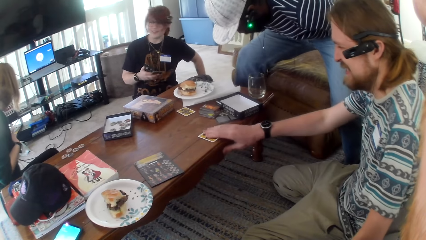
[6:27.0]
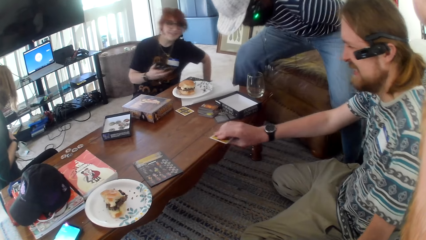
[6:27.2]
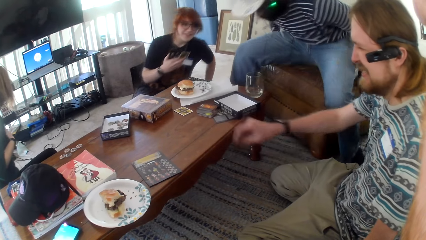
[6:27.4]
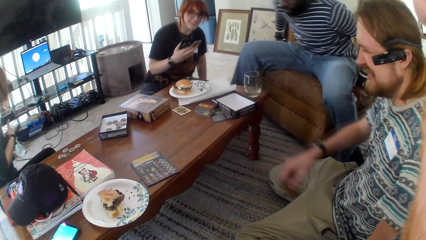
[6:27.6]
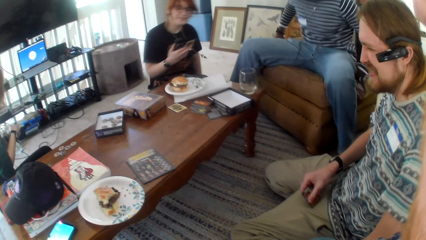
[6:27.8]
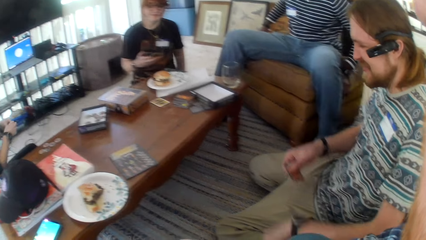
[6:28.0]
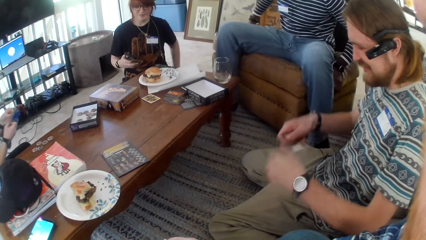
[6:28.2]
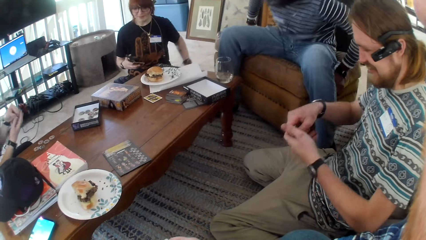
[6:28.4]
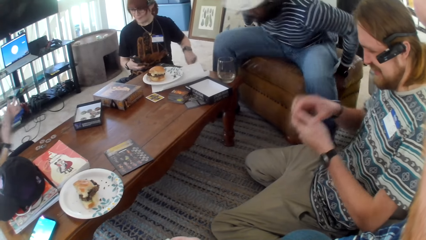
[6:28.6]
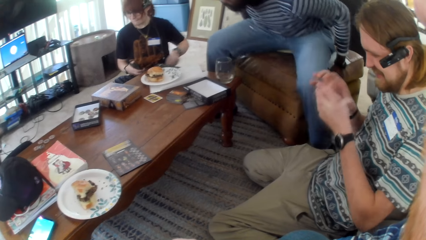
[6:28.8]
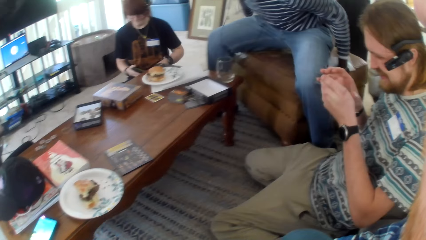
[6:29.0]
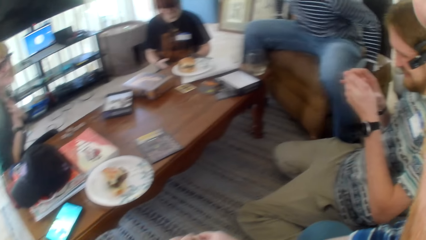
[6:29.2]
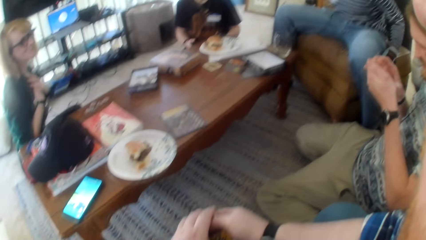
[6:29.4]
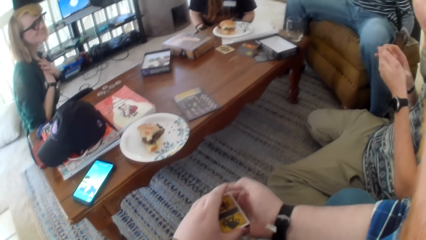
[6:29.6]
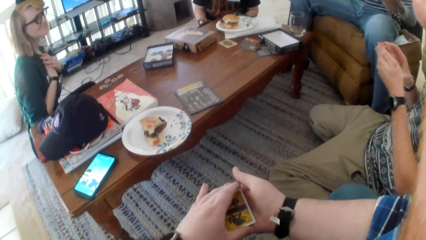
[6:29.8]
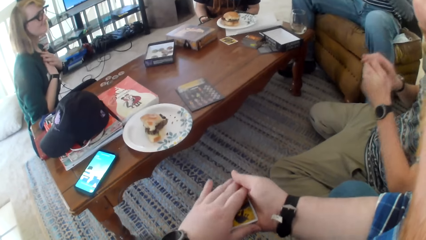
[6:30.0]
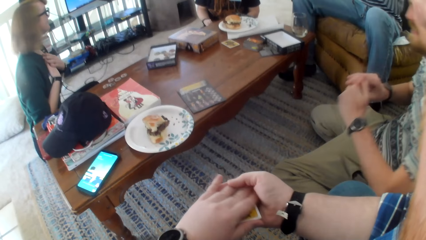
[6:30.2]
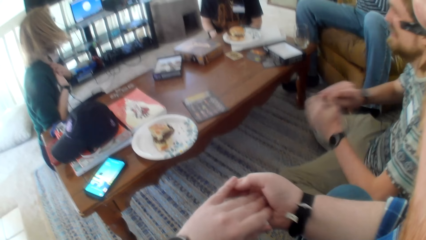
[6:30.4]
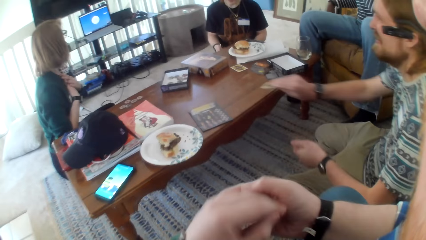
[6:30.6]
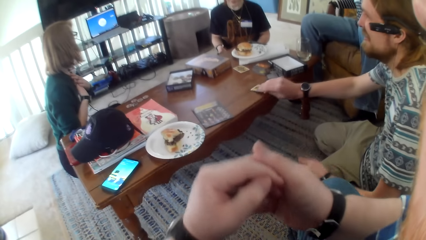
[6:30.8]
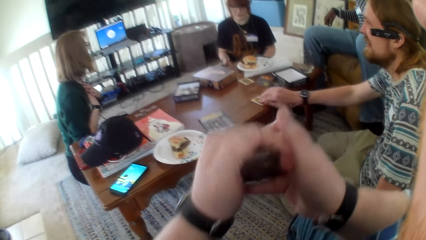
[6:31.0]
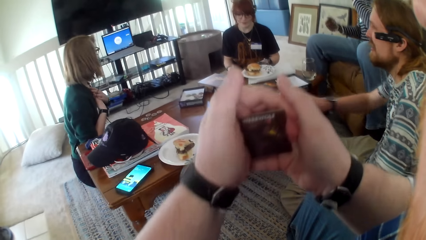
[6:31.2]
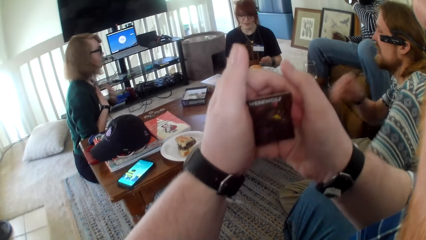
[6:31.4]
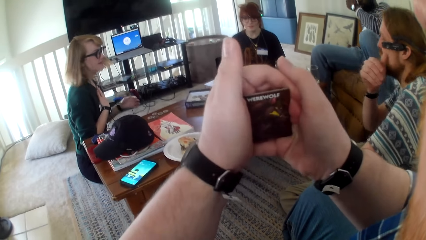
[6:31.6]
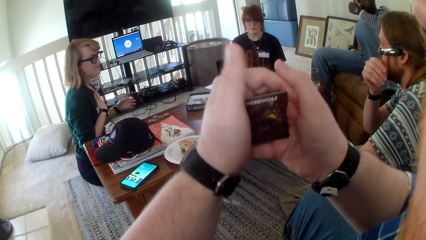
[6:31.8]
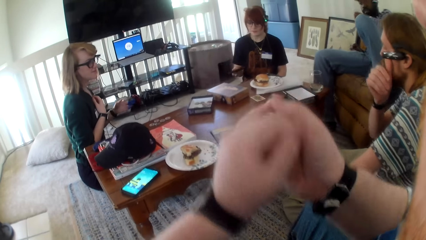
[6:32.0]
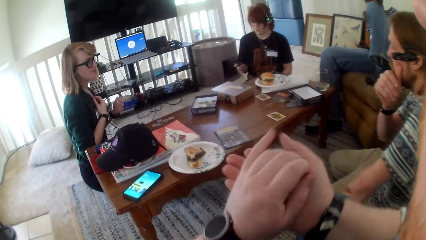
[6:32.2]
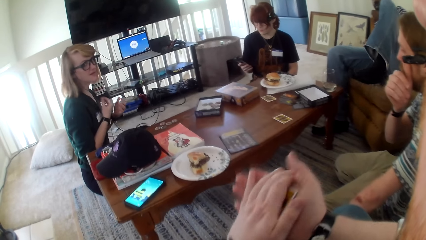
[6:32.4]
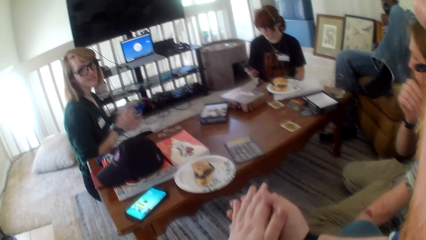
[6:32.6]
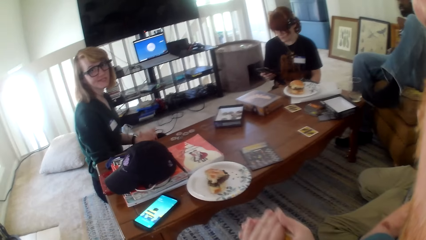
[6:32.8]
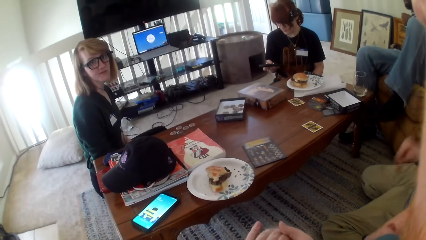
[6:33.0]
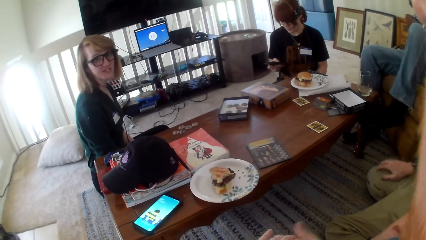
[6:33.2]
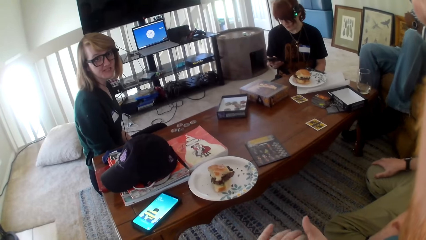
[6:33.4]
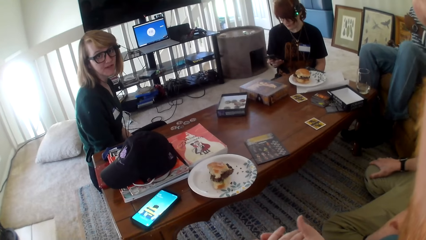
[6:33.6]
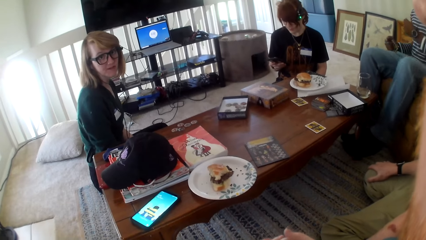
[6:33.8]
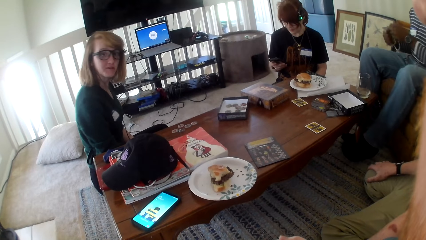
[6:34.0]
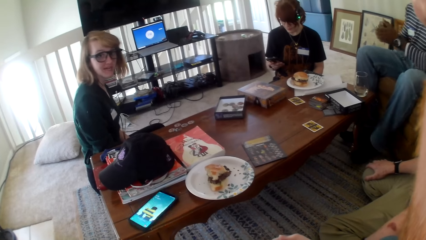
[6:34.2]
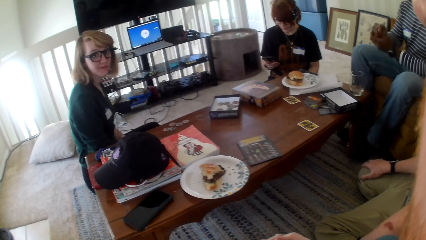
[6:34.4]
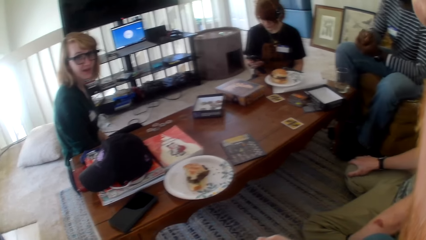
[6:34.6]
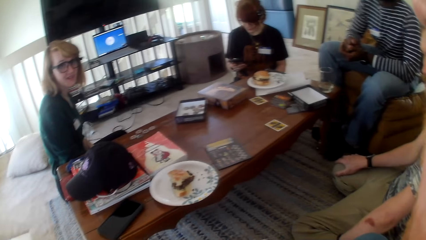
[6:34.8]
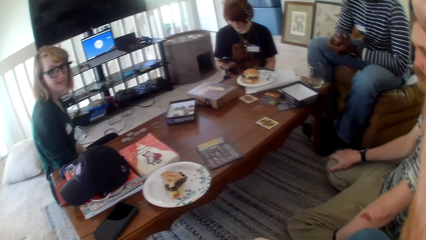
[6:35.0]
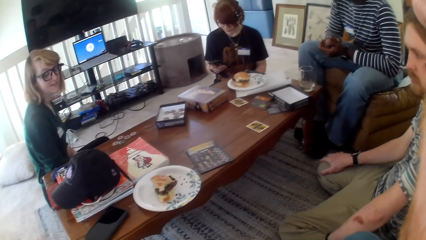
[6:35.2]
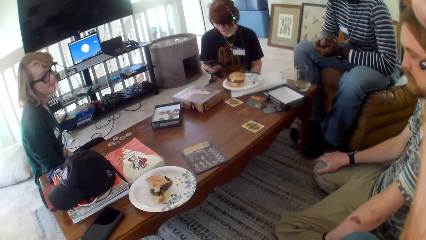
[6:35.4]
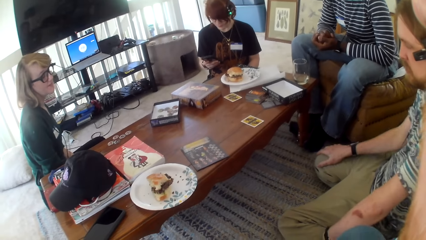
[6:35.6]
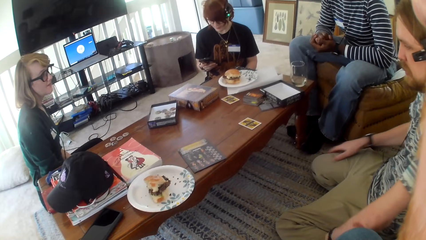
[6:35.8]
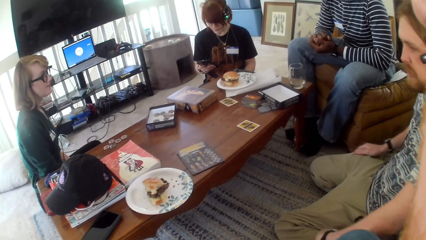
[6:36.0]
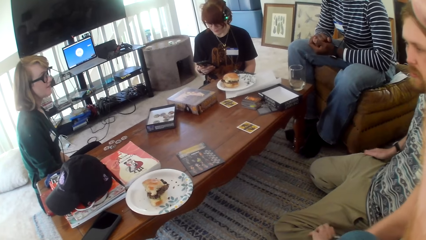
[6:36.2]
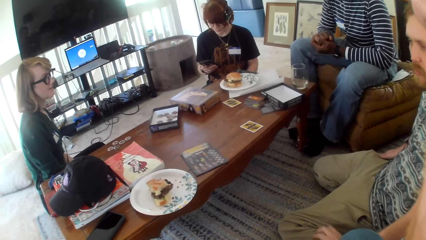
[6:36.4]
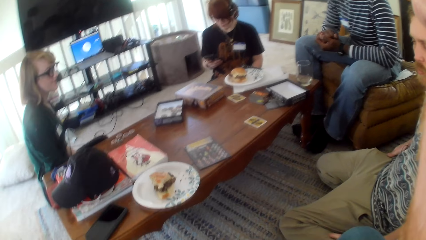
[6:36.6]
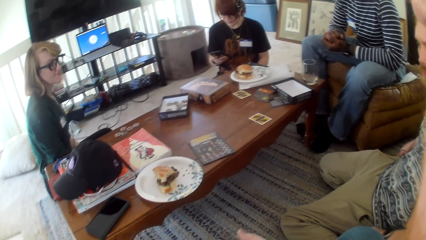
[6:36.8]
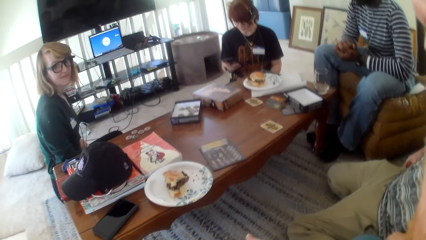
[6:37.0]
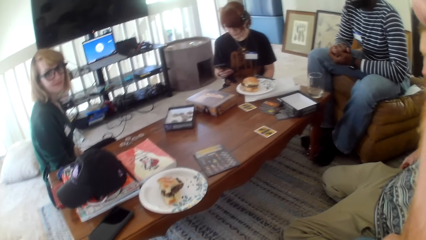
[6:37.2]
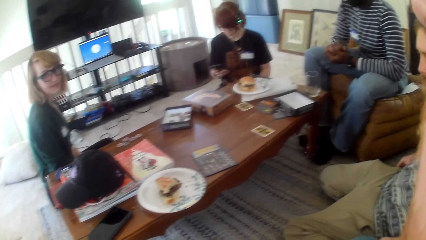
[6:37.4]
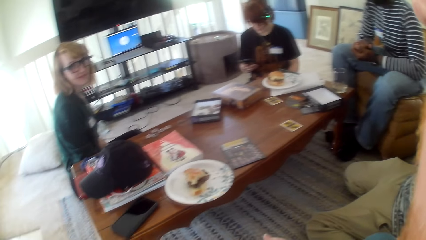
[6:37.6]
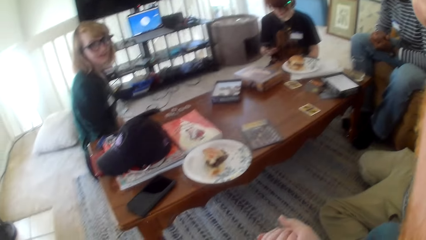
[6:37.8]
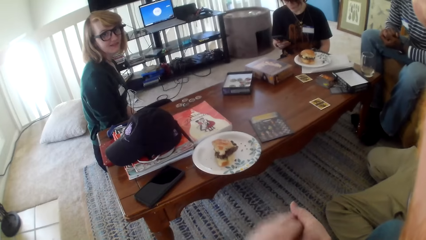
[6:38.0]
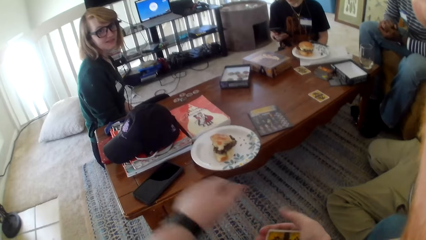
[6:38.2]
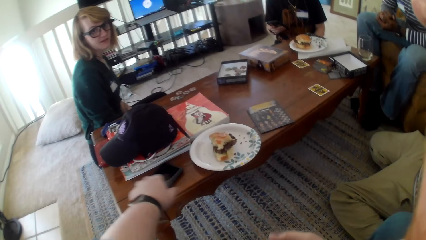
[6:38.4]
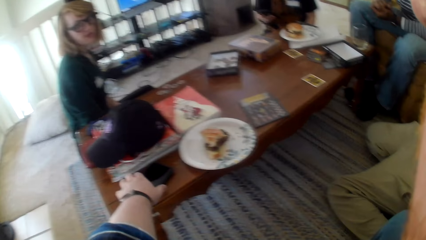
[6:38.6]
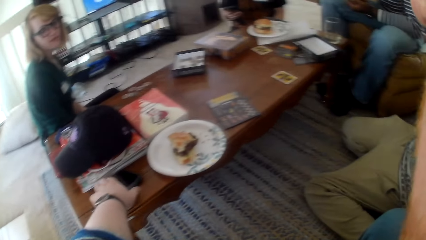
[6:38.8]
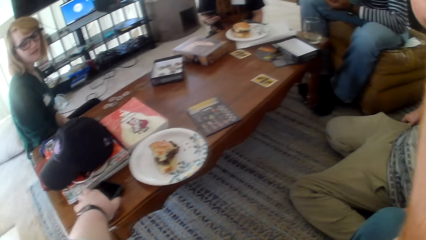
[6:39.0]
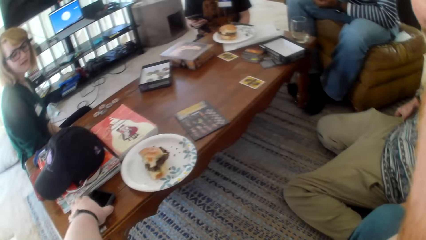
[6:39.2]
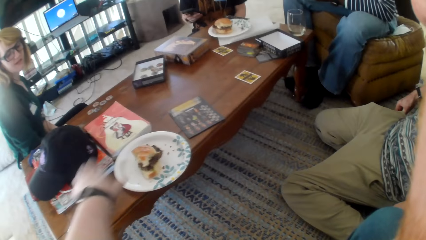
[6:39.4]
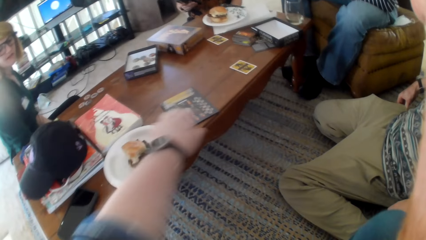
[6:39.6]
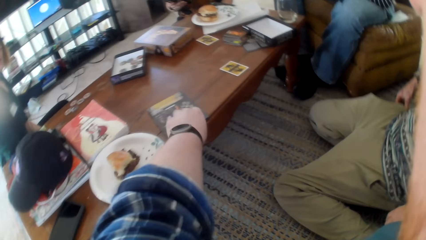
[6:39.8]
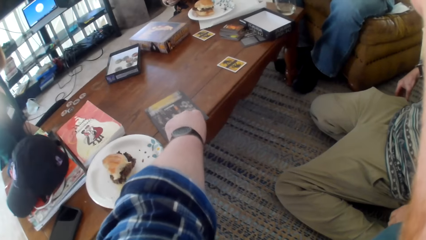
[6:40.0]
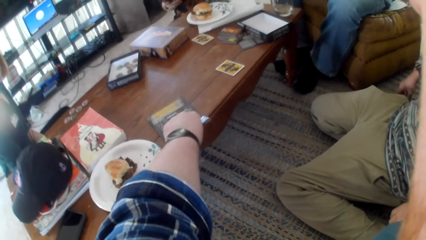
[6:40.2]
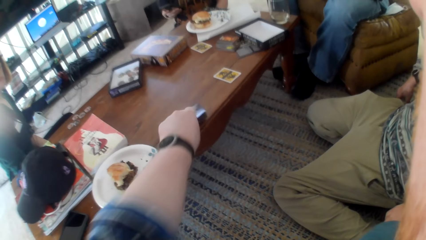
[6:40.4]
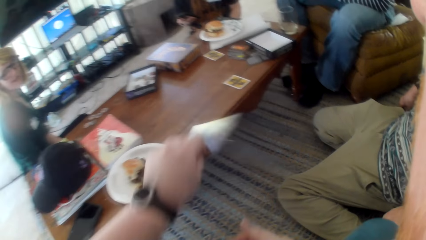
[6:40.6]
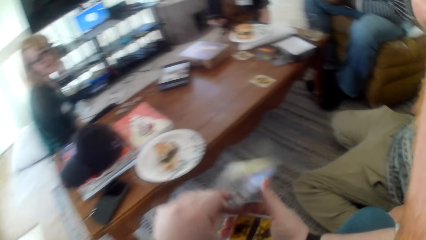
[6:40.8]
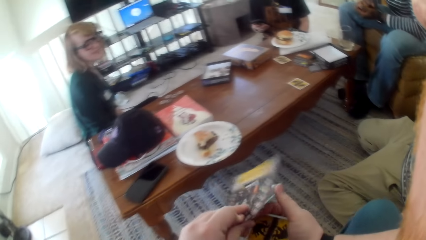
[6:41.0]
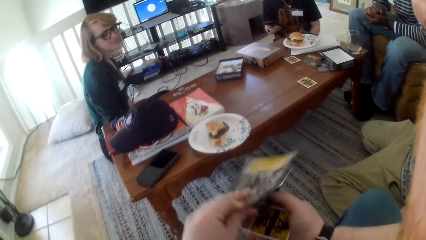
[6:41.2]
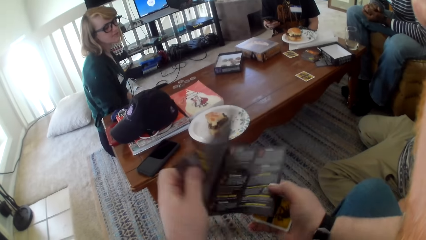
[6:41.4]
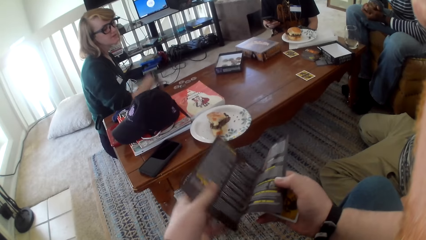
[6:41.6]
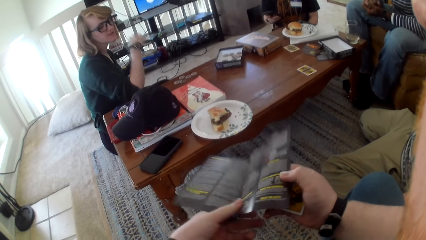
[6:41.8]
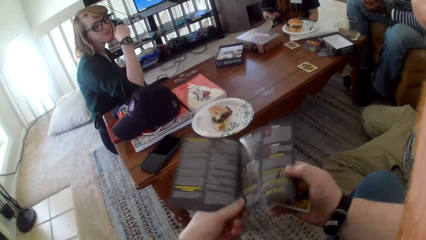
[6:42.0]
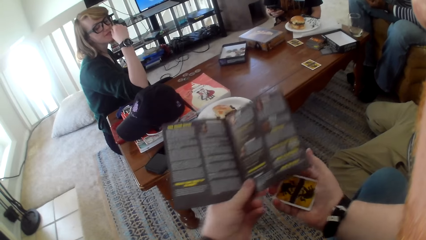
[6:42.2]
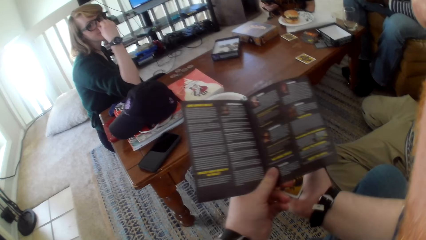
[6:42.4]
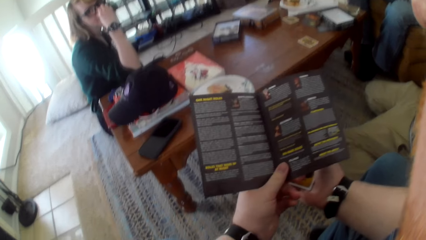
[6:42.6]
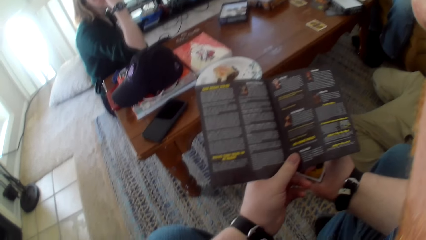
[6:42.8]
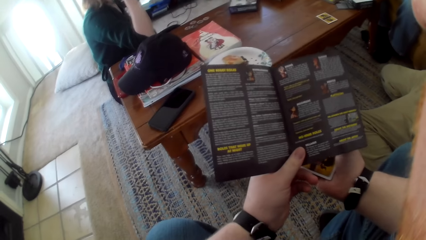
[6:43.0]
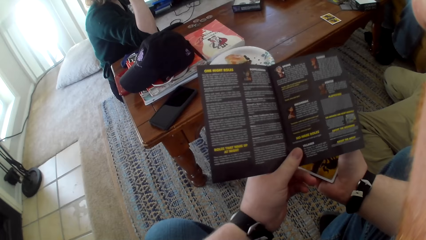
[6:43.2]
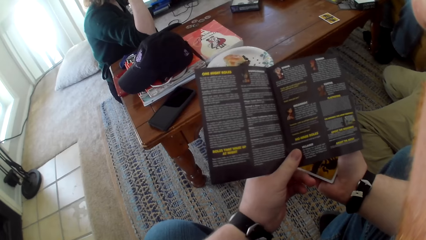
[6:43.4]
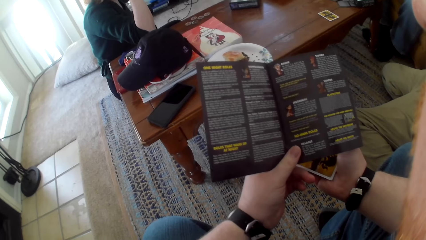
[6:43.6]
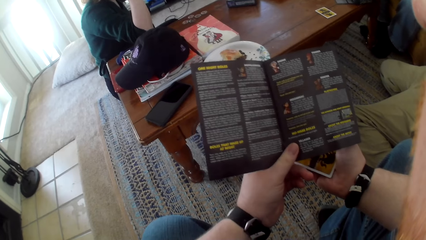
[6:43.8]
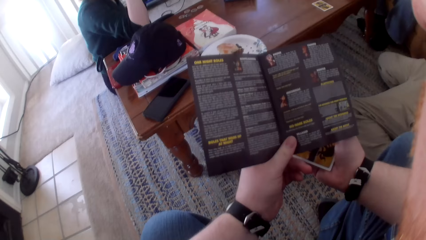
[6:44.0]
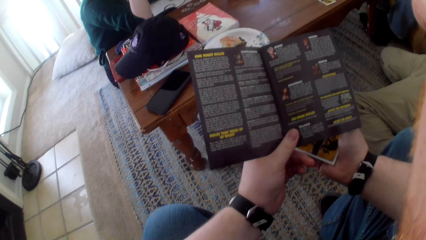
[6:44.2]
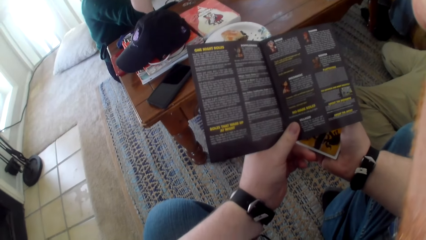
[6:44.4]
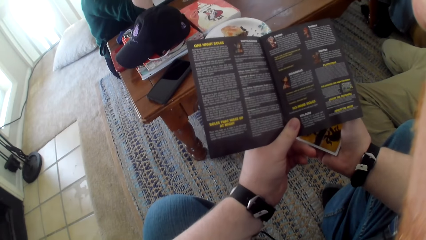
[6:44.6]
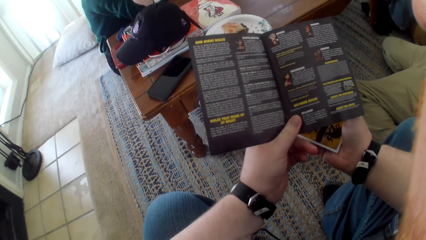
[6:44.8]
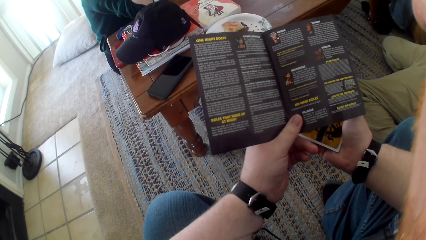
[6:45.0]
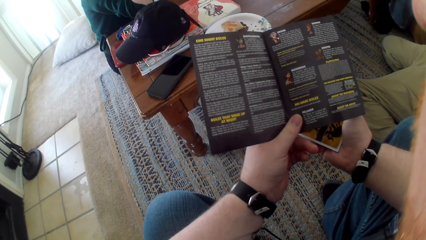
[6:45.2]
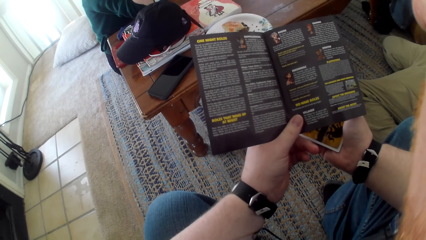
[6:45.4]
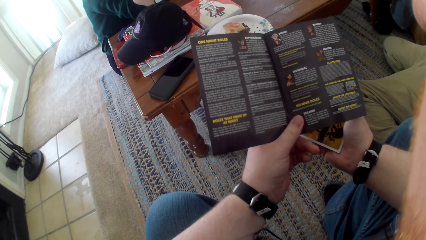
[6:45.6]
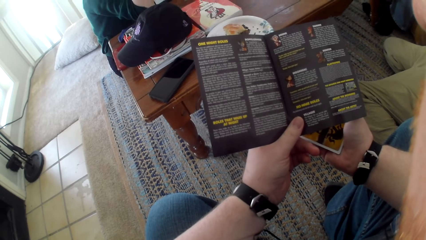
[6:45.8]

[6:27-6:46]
A man moves the bench and sits. A woman moves. The man moves the bench. The camera wearer moves the card. Another man puts the card on the table. Another woman talks. The camera wearer moves the card. The other woman talks. The camera wearer talks. The other woman talks. The camera wearer talks. They touch the phone on the table and pick the paper from the table. The other woman talks. The camera wearer opens the paper. The other woman talks. The camera wearer looks at the paper.
